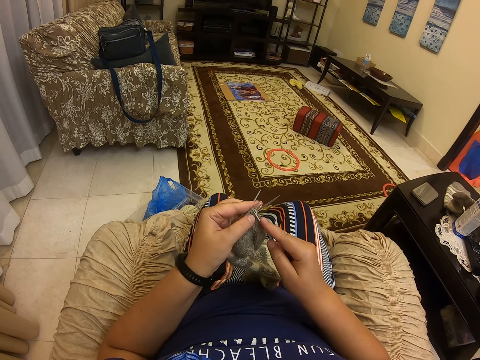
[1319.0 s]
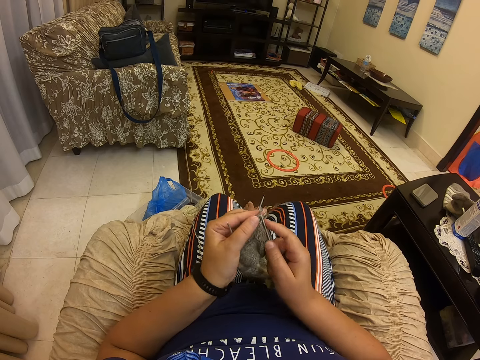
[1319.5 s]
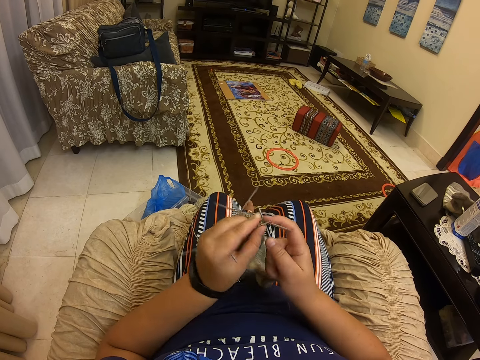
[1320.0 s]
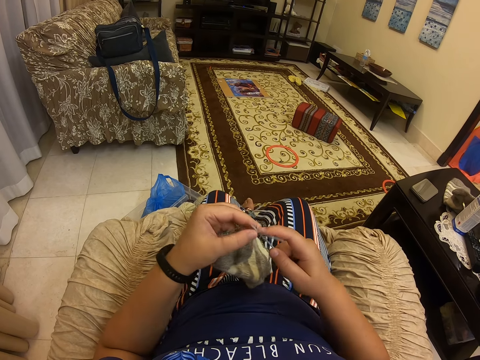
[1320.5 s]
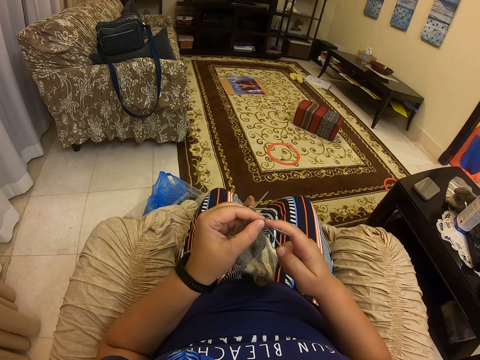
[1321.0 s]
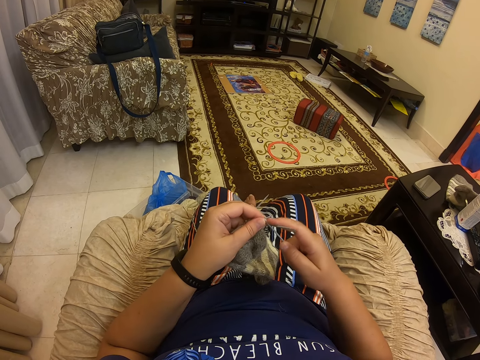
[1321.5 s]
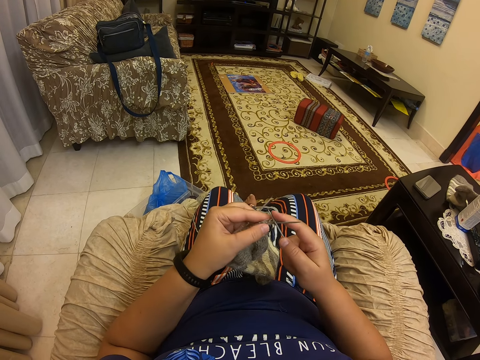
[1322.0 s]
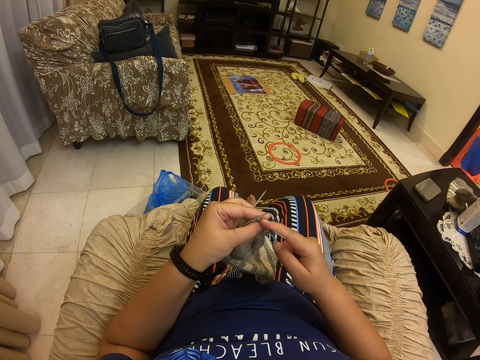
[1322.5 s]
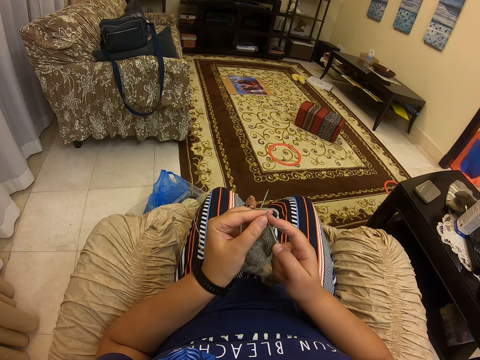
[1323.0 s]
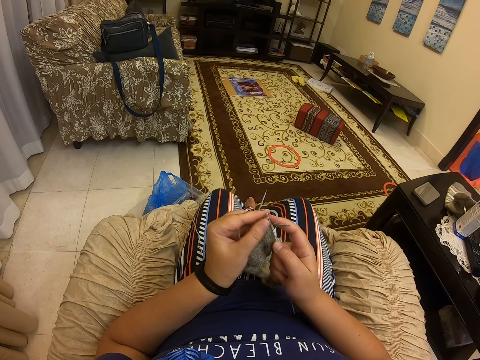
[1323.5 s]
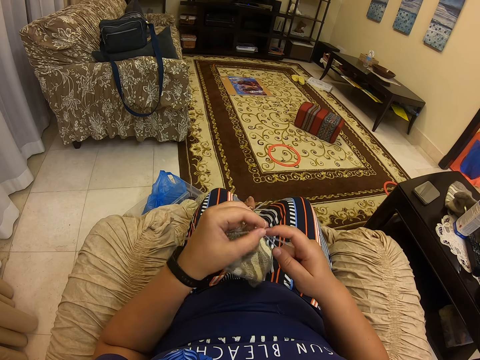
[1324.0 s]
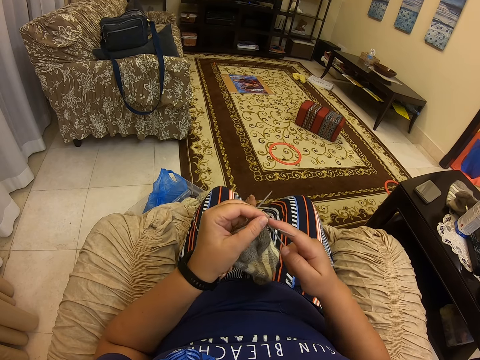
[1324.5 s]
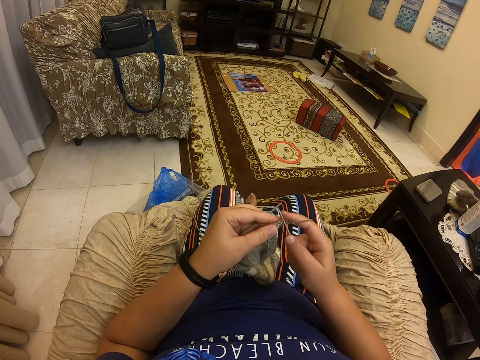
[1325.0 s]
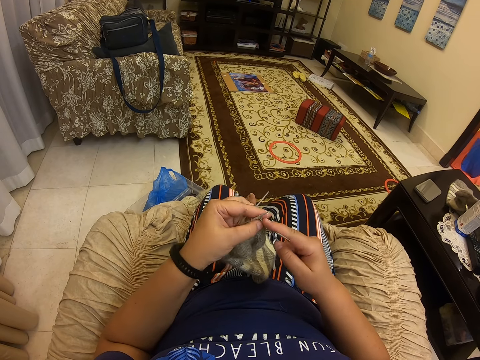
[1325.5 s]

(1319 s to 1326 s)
The camera wearer nets.

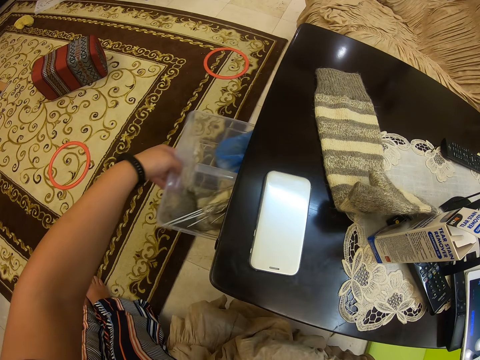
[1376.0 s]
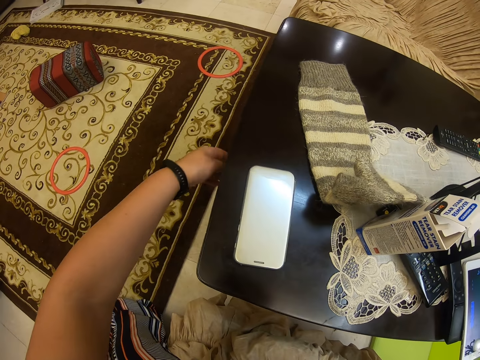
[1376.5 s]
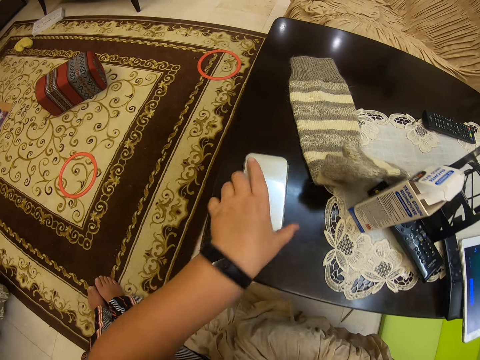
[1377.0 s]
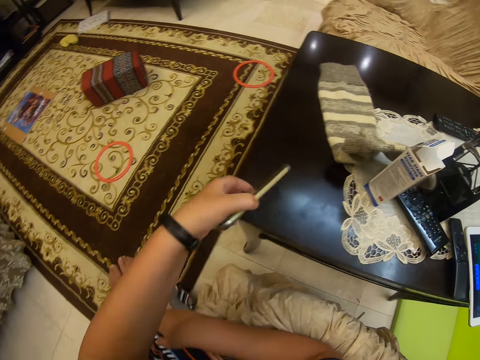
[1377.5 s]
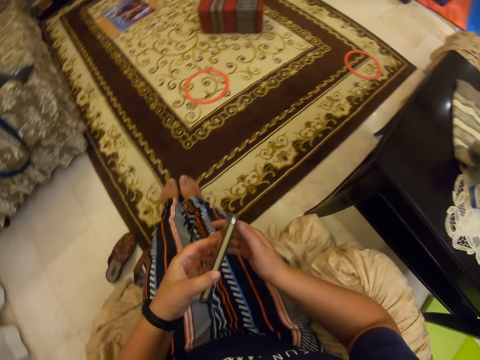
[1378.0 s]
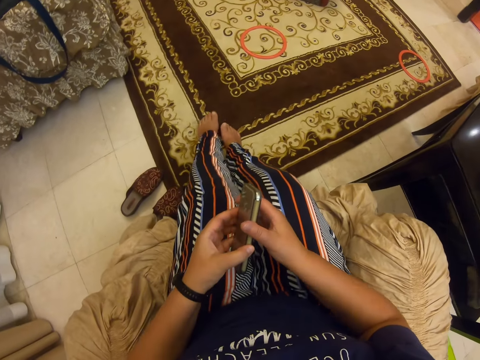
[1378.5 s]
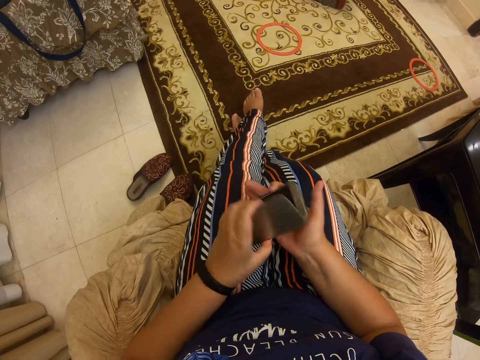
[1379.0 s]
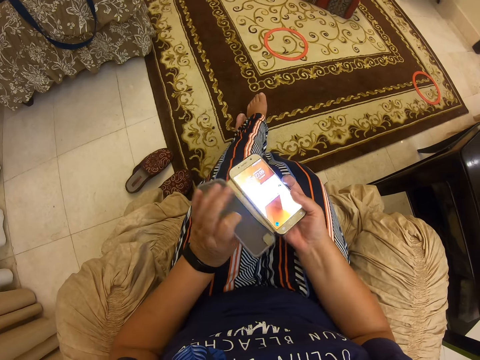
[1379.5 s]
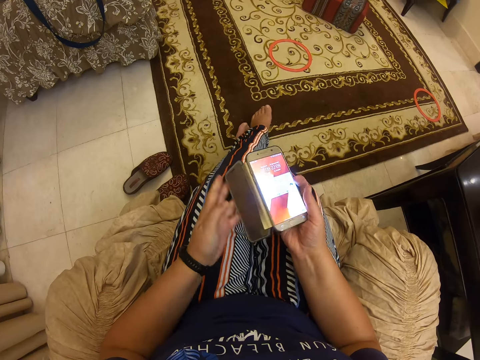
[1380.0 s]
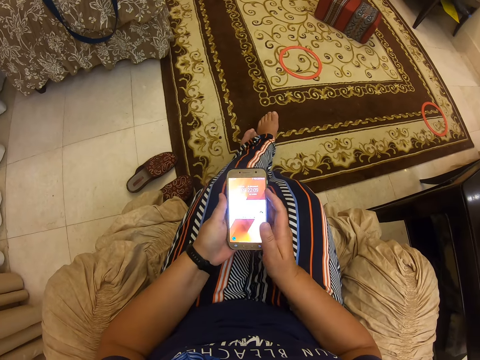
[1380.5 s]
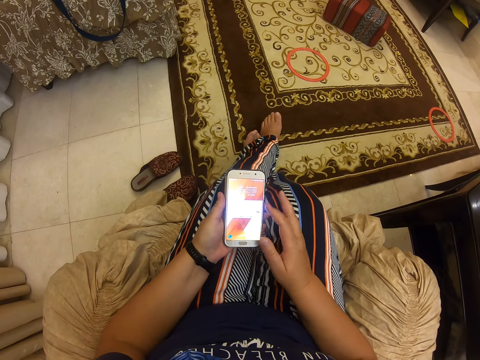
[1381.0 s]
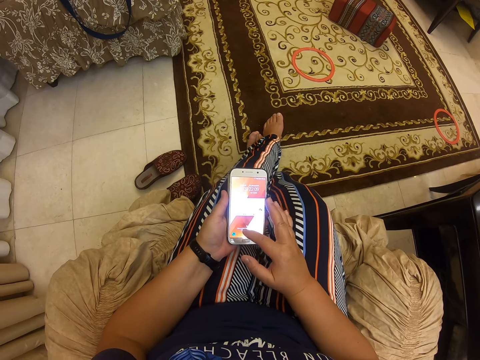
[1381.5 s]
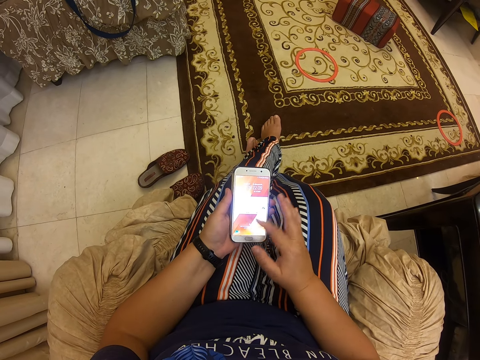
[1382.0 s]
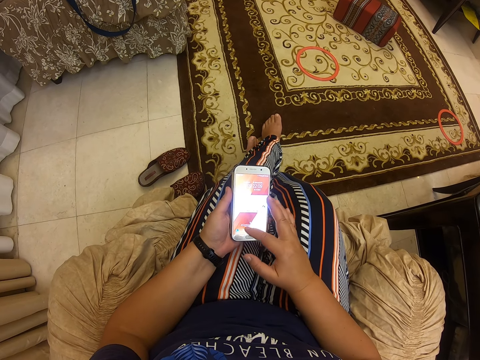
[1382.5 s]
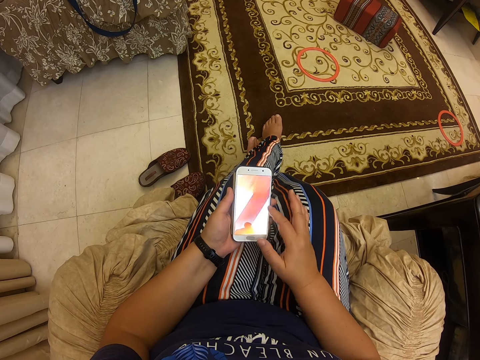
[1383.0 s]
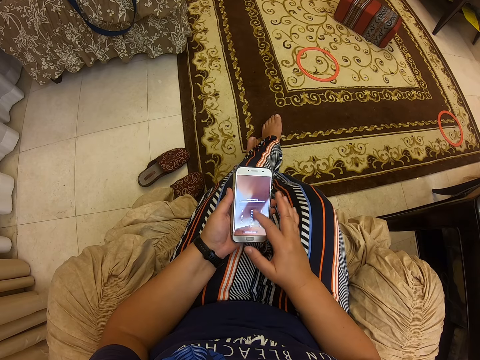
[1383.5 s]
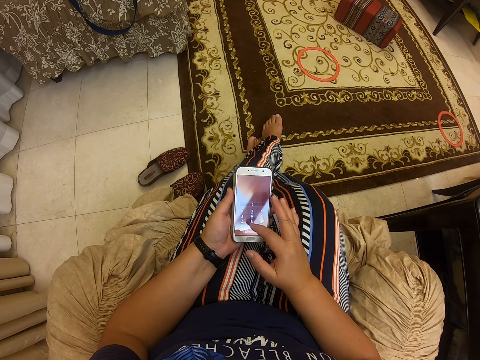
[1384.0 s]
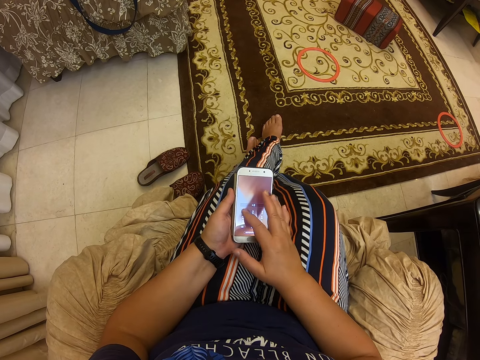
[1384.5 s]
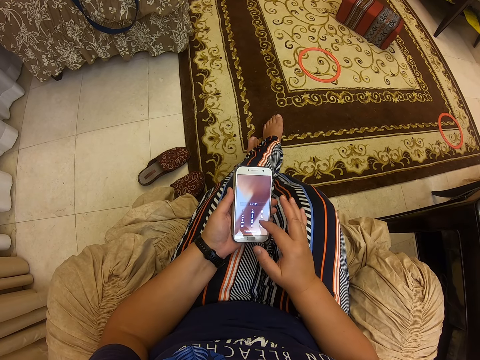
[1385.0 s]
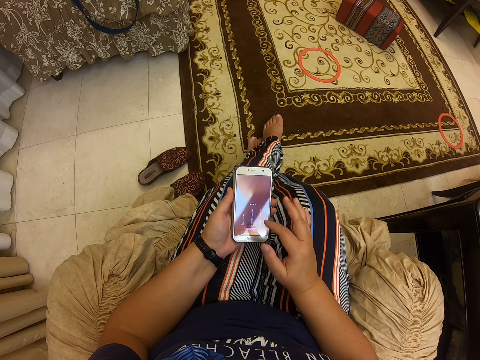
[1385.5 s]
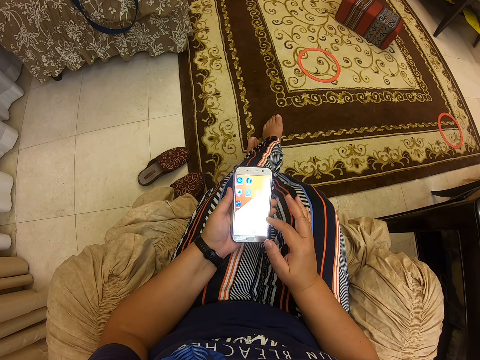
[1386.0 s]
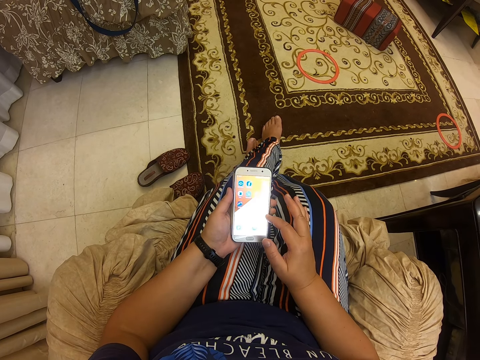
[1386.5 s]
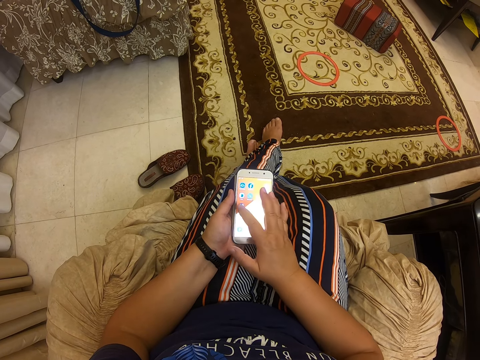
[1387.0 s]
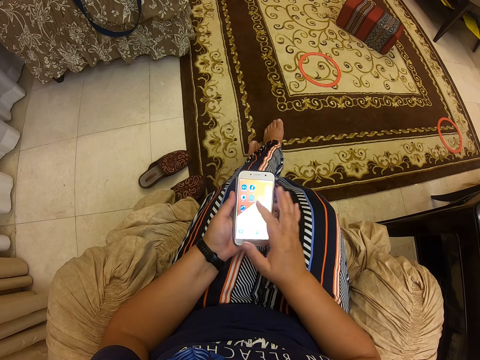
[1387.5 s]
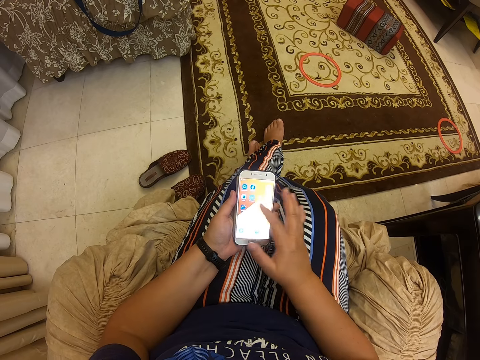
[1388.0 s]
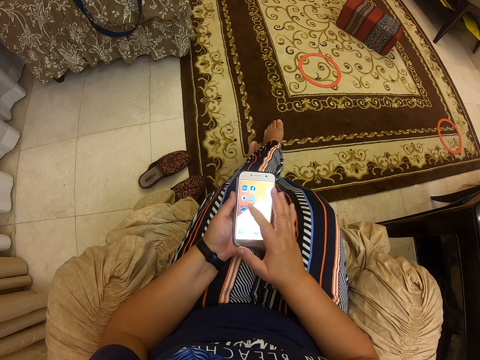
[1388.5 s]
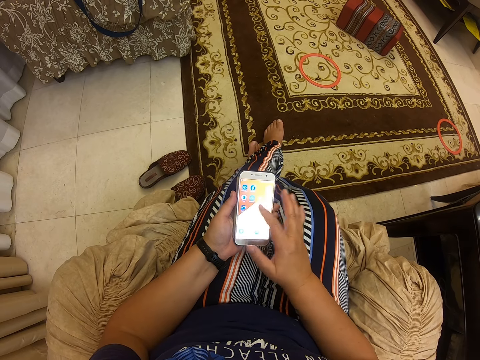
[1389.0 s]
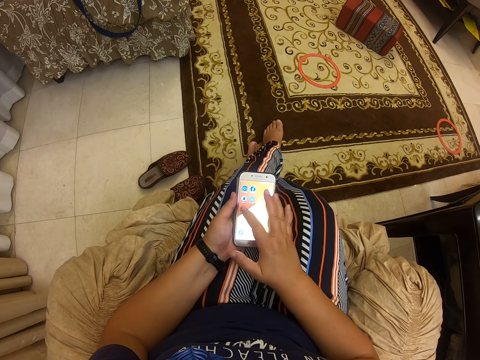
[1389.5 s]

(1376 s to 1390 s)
The camera wearer picks up the cellphone on top of the table. She opens the cellphone cover. She scrolls on the cellphone. She types on her cellphone. She scrolls on her cellphone.

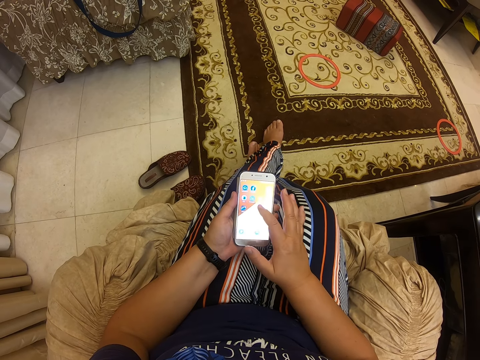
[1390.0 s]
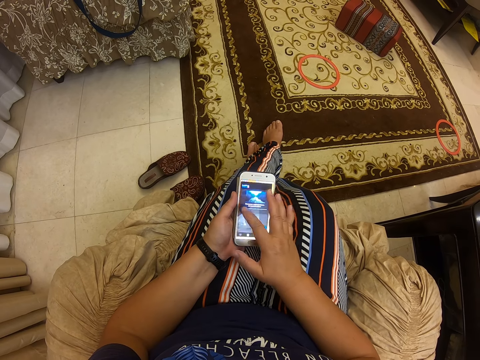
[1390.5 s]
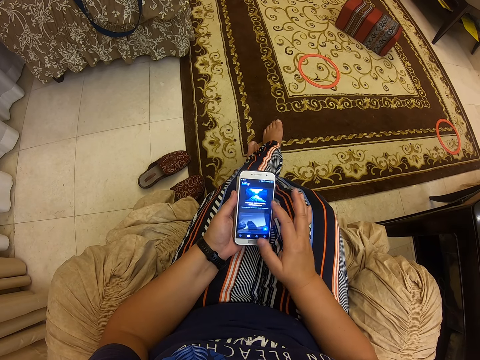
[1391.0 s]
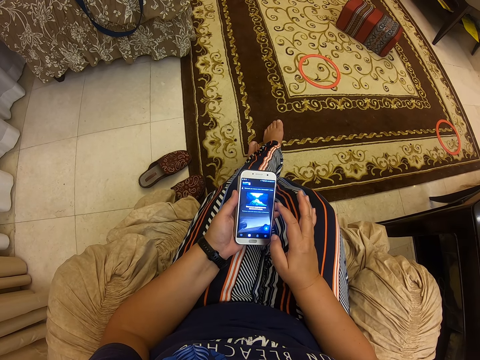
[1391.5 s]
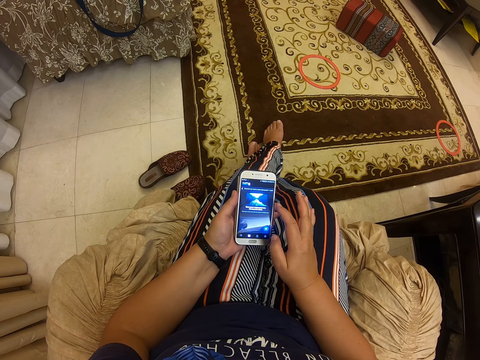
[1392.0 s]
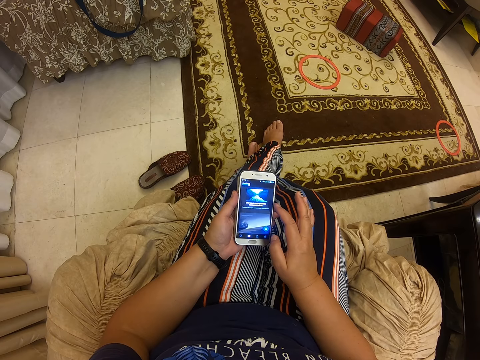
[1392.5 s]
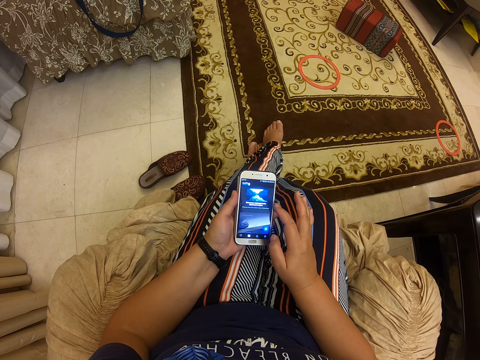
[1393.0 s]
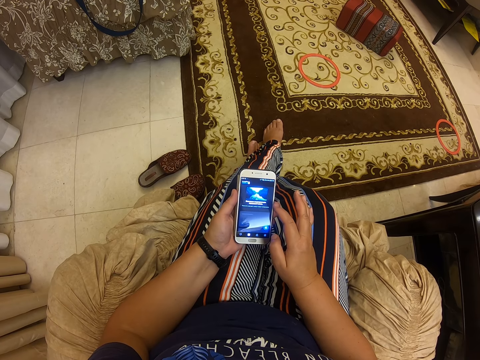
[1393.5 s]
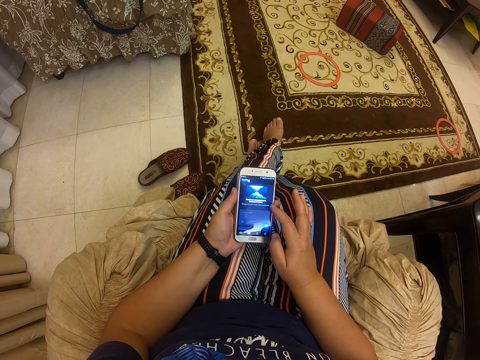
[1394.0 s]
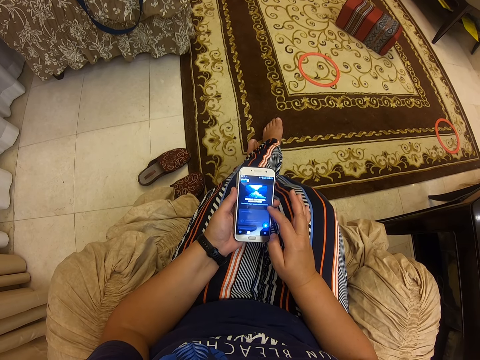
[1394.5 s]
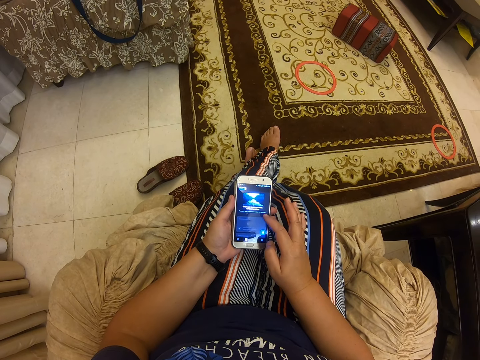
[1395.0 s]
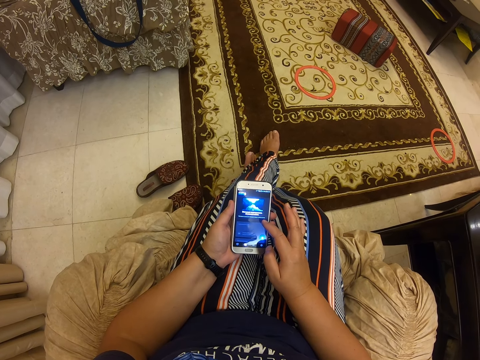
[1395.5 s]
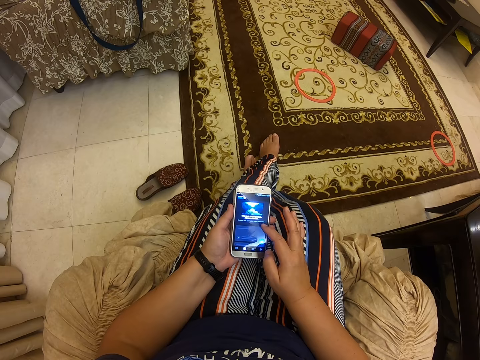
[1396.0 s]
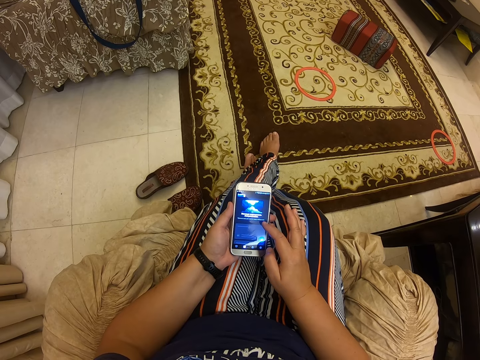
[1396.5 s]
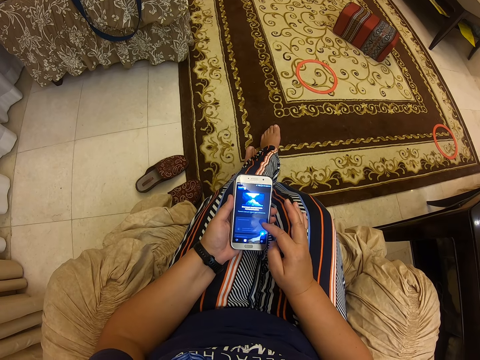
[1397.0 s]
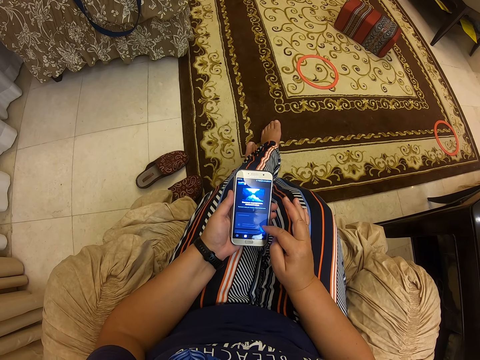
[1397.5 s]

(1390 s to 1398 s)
The camera wearer converses with a man.
